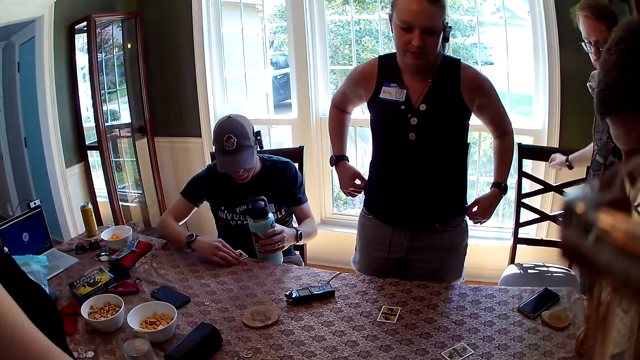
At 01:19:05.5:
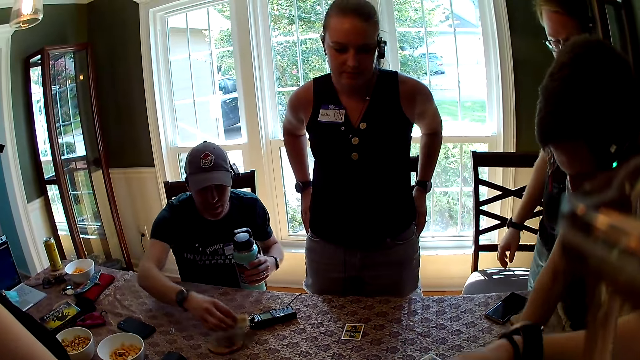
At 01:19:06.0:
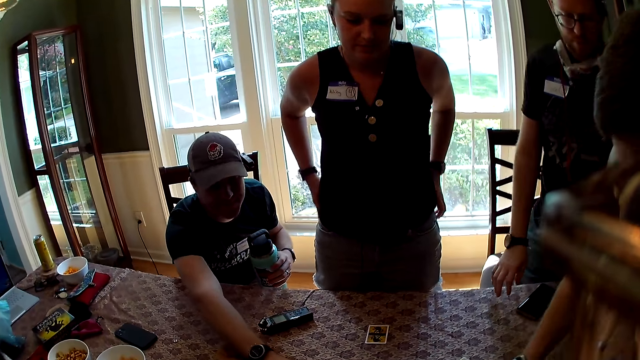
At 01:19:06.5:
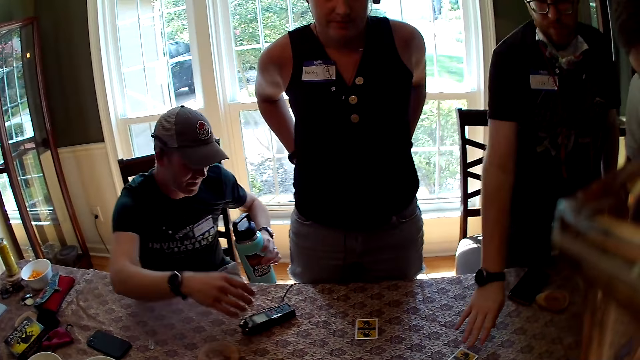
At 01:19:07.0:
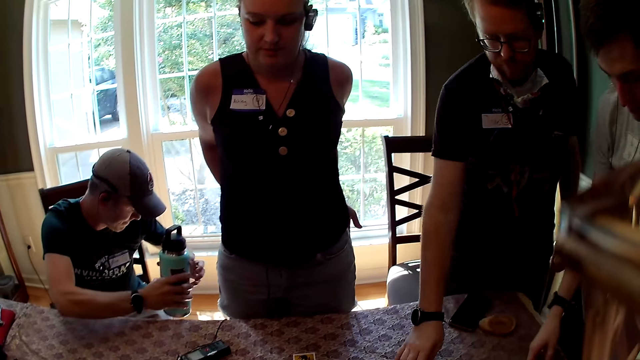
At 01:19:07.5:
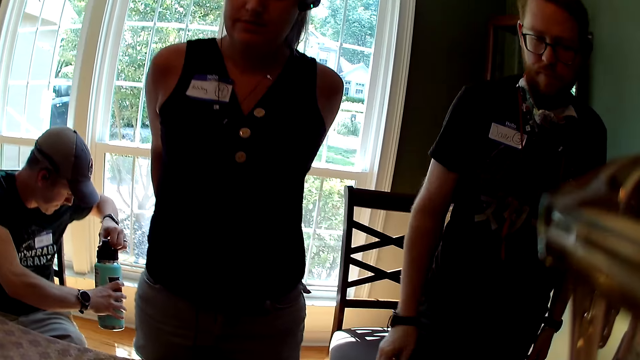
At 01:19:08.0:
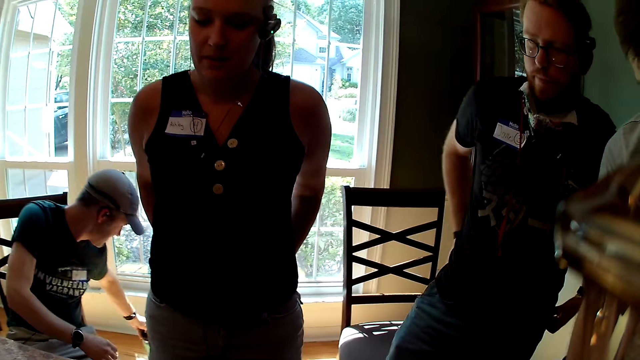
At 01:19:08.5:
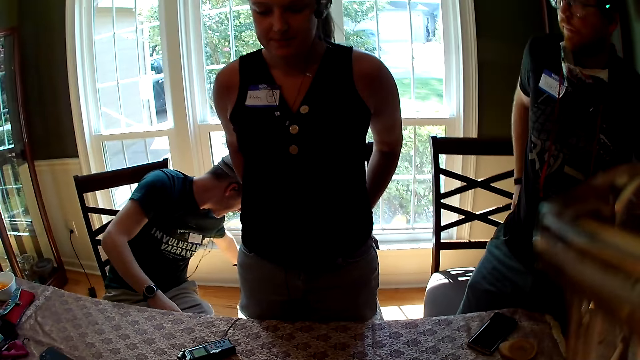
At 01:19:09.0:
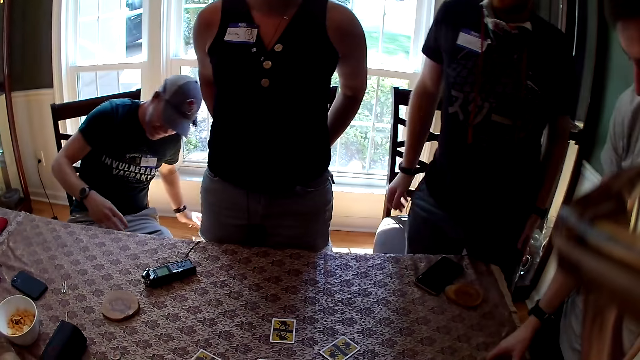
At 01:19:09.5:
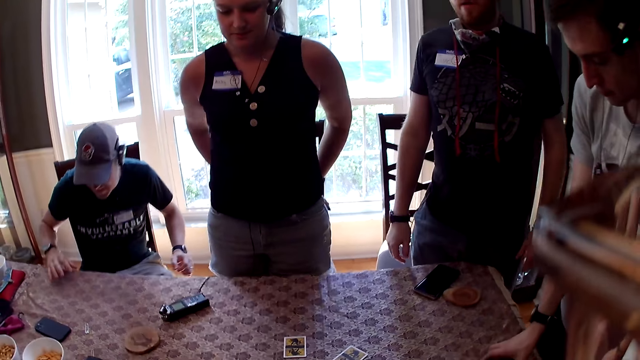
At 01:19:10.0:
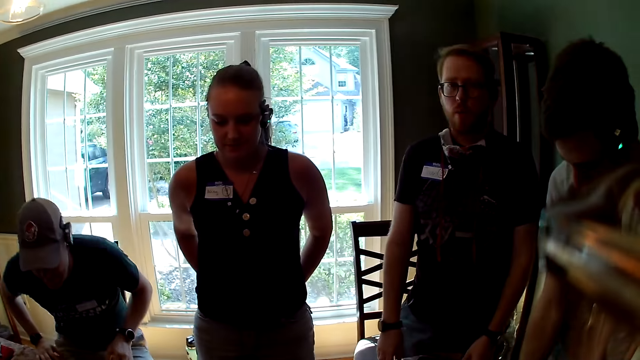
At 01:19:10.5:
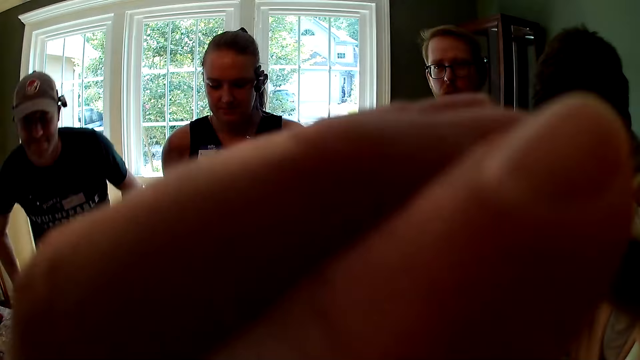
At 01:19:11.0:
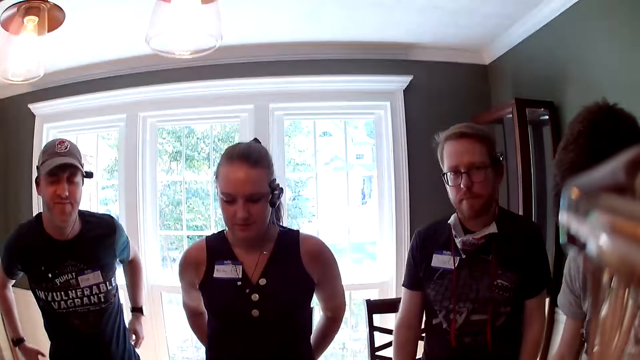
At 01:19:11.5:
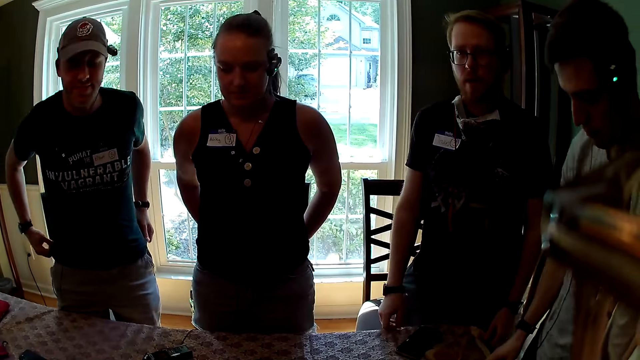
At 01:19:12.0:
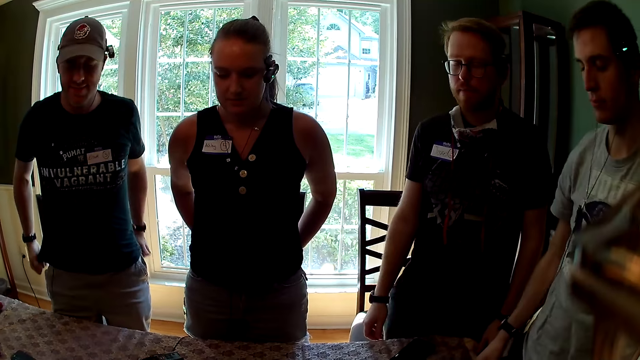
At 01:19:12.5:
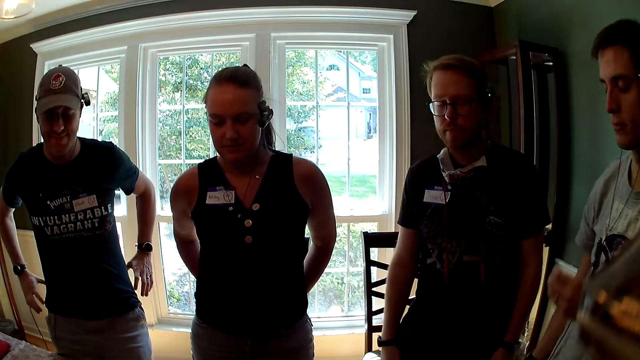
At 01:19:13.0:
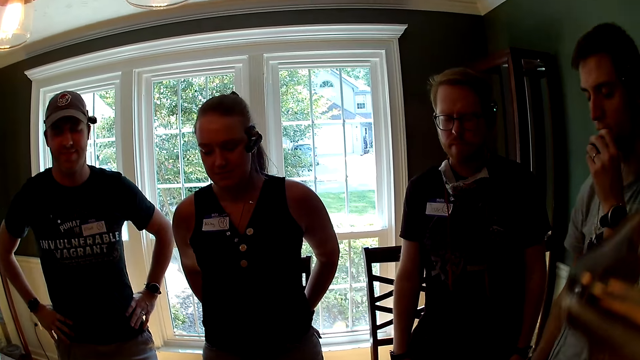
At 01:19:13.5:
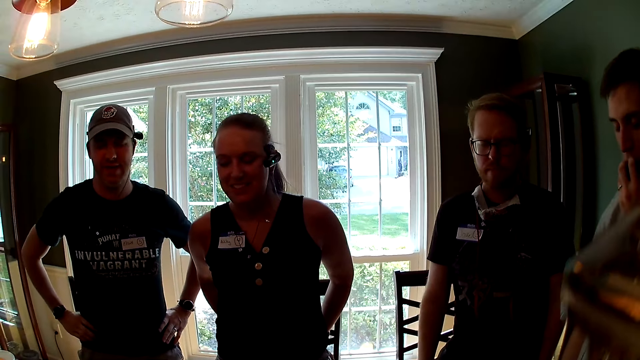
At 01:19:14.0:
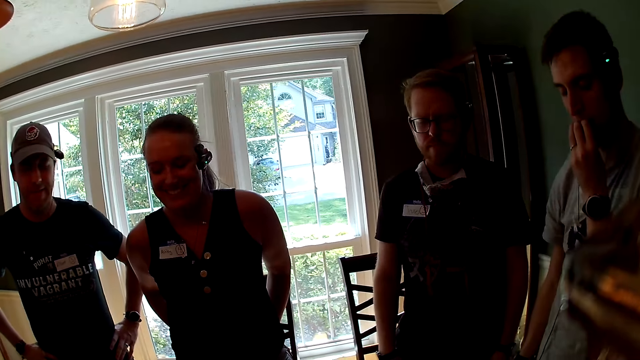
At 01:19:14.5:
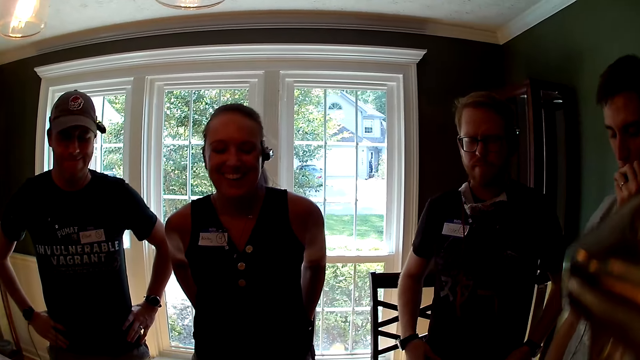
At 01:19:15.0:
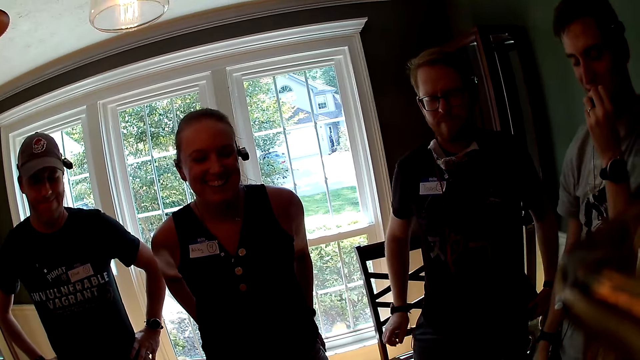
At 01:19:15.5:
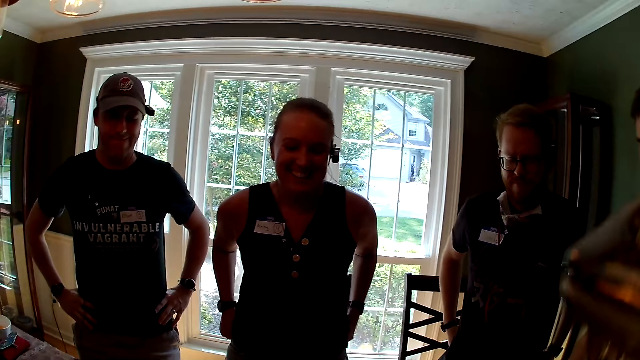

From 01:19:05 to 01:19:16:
A man stands up. Another man puts a card on the table. A third man moves the card on the table with his right hand. The second man drops the flask on the floor with his left hand. The camera wearer adjusts her pair of sunglasses with her left hand. The second man stands up. Another man eats the cupcake in his left hand.

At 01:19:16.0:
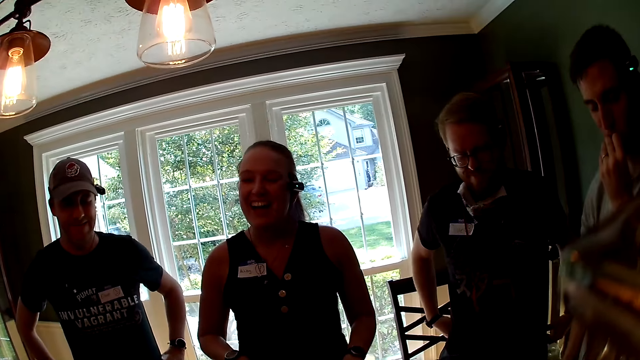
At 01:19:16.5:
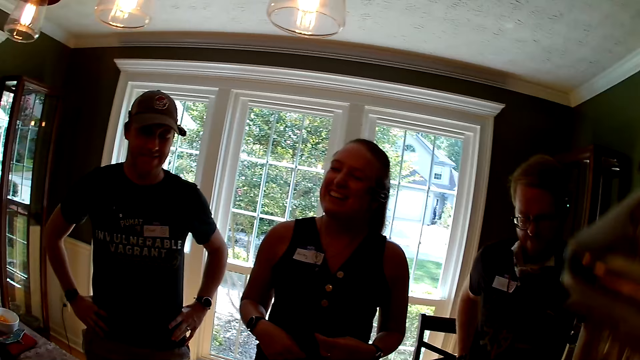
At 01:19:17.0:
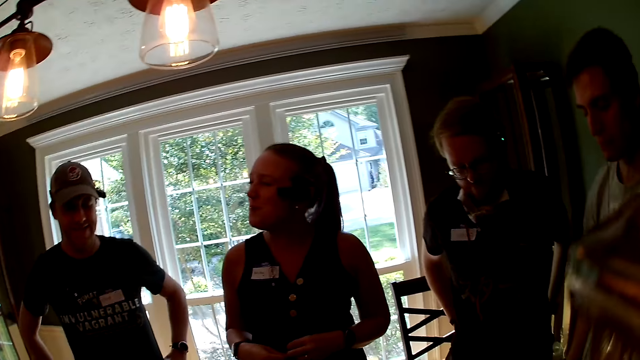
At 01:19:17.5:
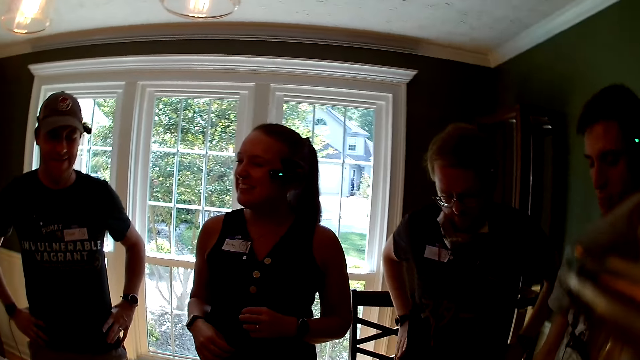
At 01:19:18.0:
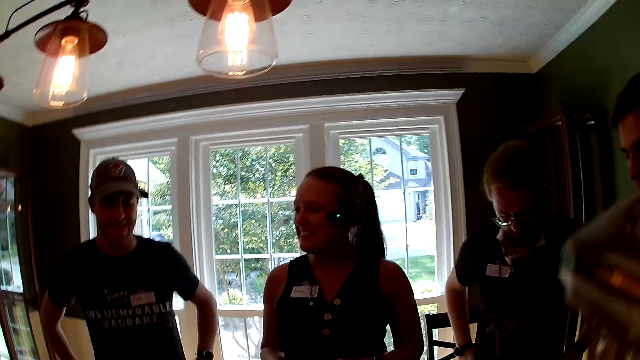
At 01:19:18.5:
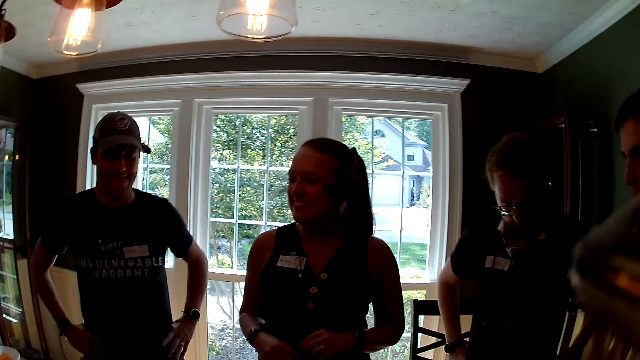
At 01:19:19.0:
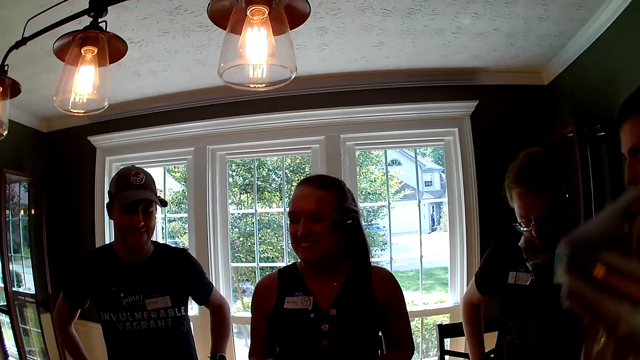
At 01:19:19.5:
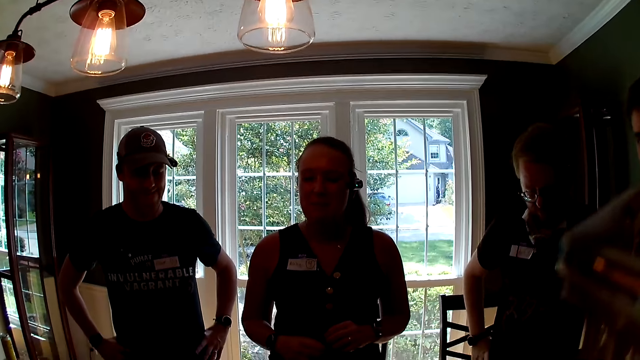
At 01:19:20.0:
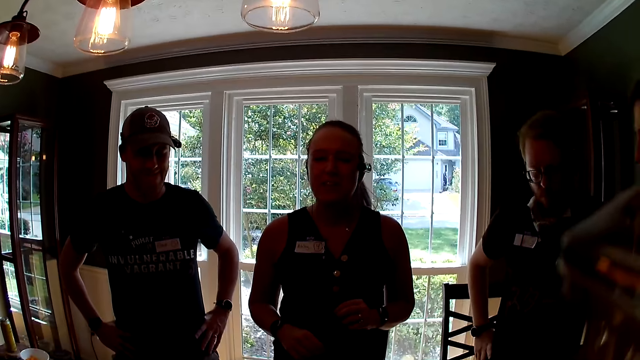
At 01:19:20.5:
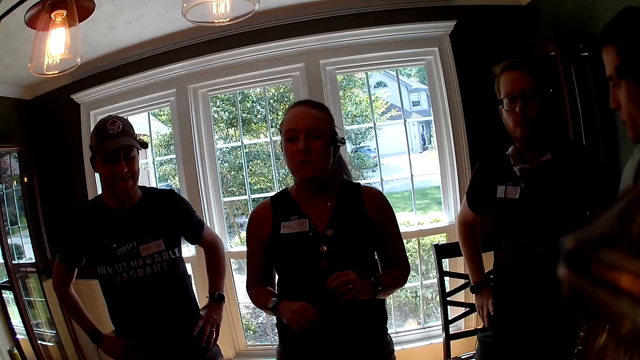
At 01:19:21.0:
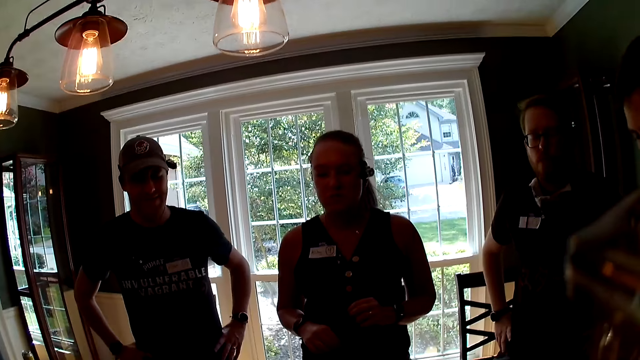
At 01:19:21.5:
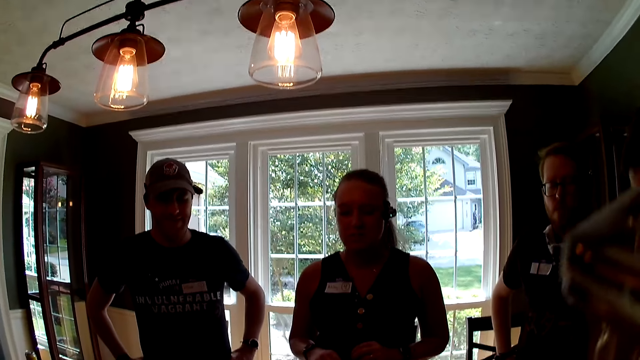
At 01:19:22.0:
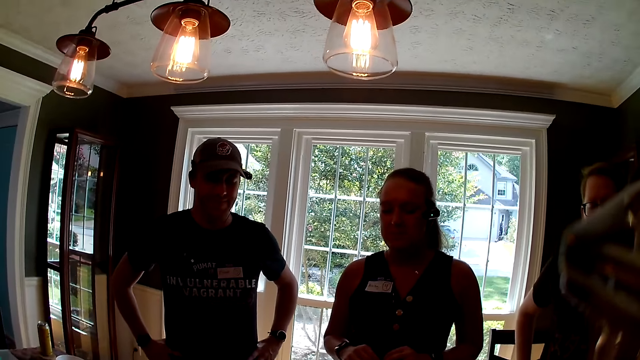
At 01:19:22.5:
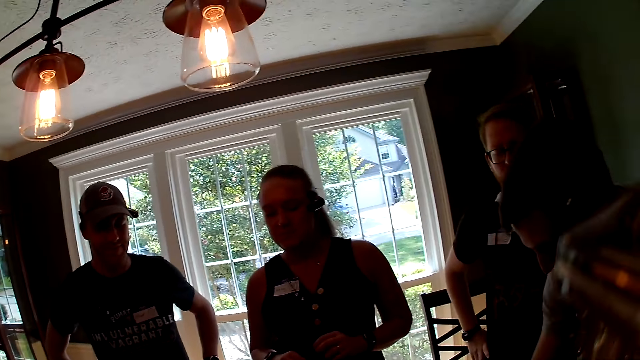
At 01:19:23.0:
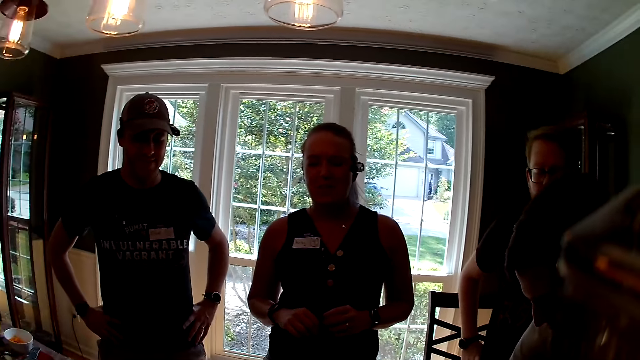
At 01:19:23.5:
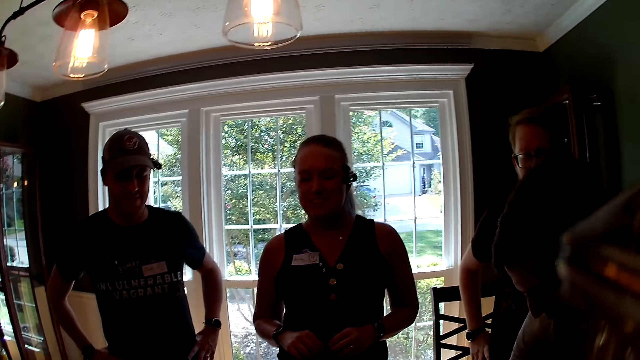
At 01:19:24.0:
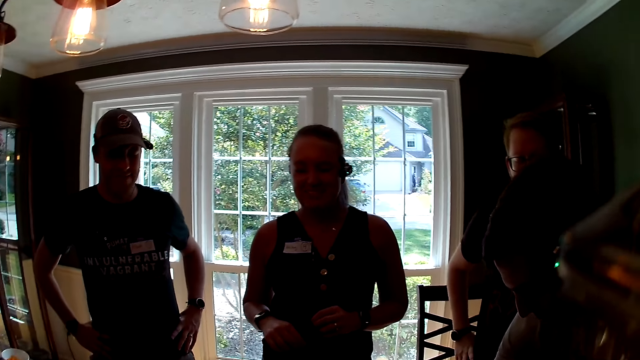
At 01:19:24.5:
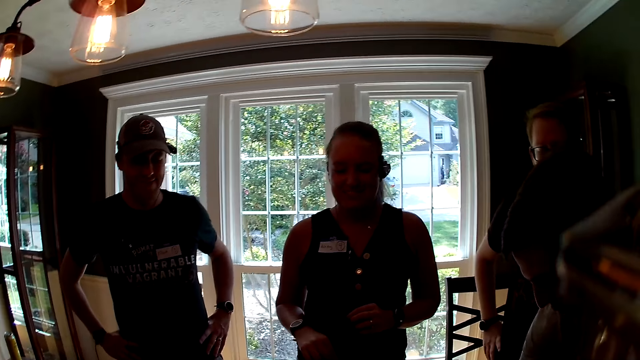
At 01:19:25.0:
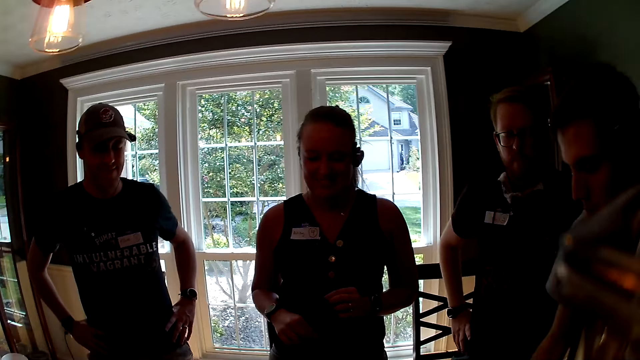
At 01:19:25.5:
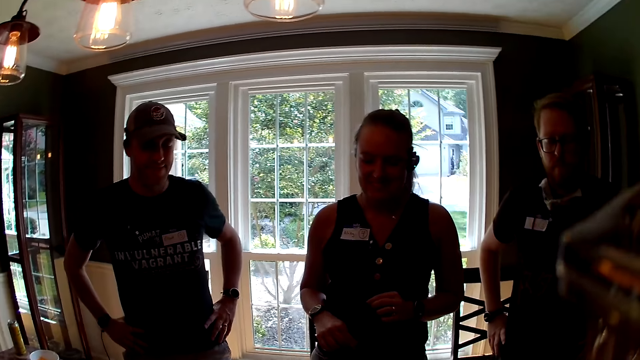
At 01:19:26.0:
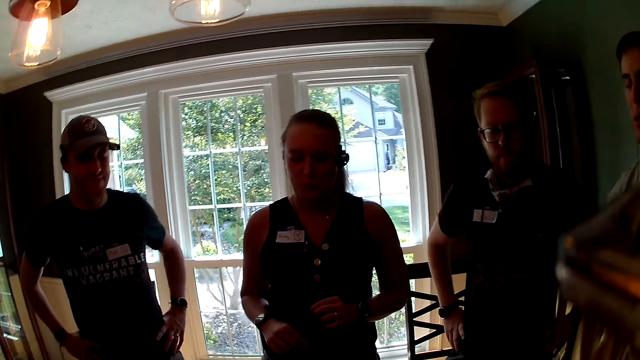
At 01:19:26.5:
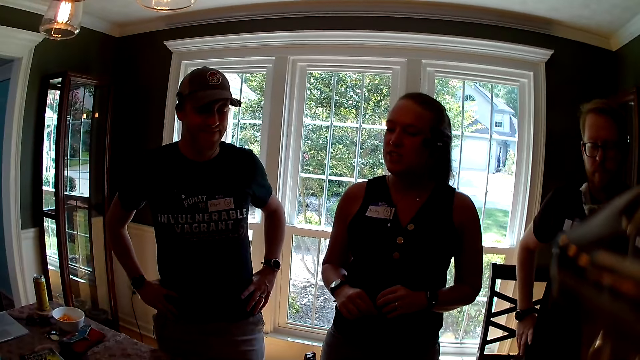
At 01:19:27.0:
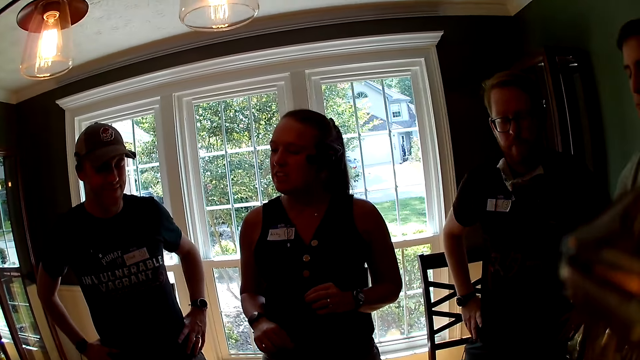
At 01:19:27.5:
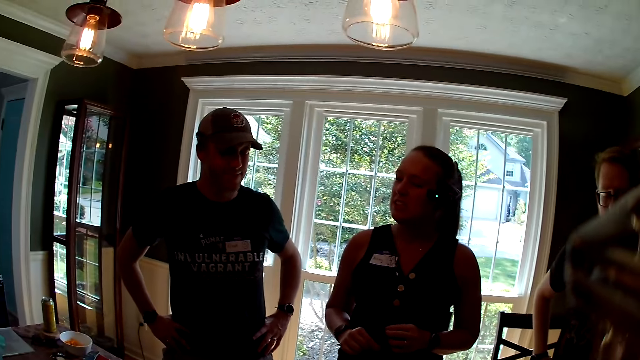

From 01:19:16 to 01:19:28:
A woman talks to a man.
